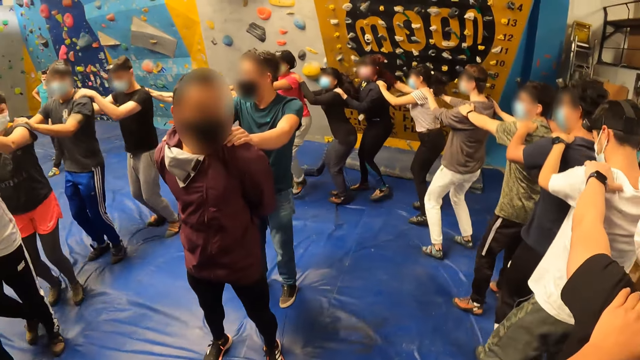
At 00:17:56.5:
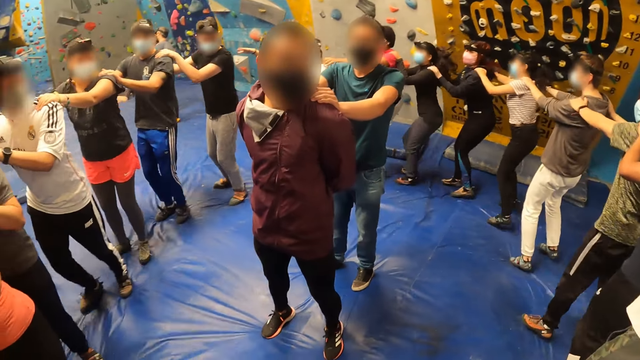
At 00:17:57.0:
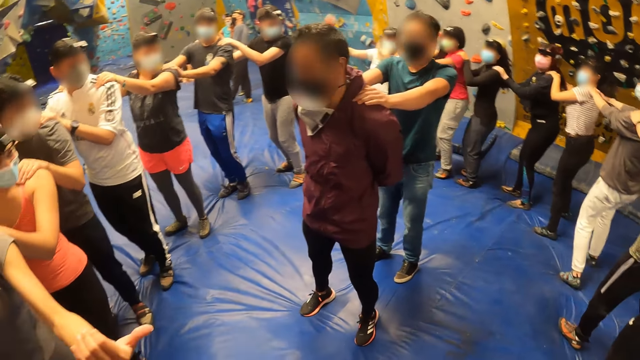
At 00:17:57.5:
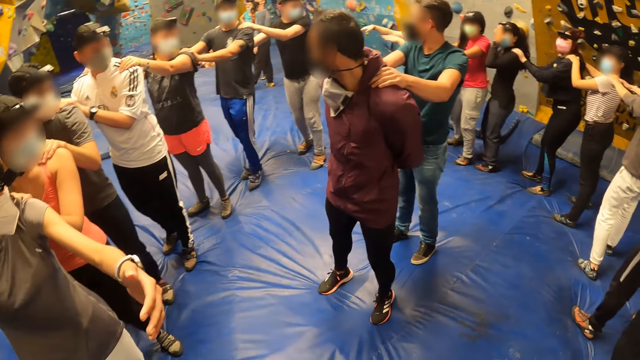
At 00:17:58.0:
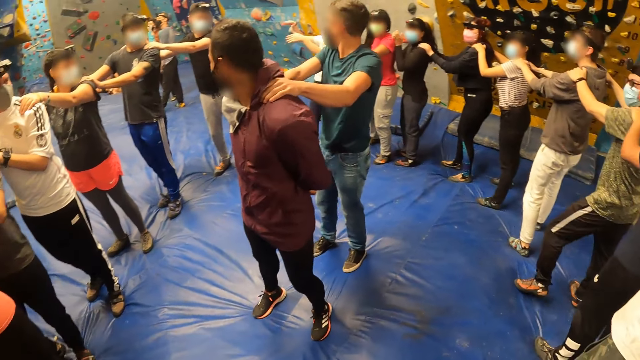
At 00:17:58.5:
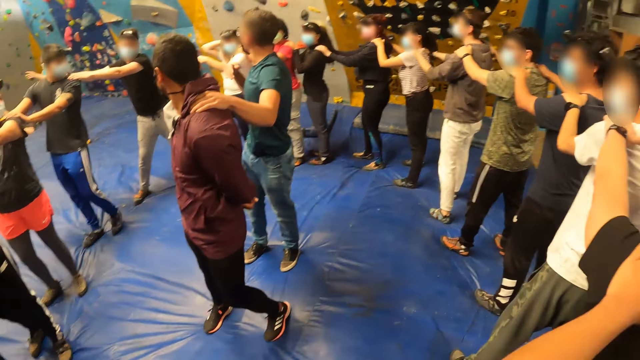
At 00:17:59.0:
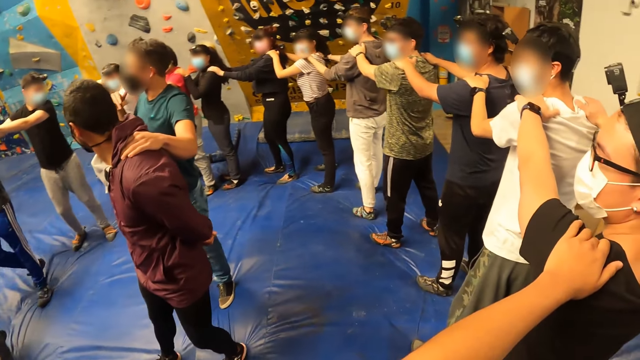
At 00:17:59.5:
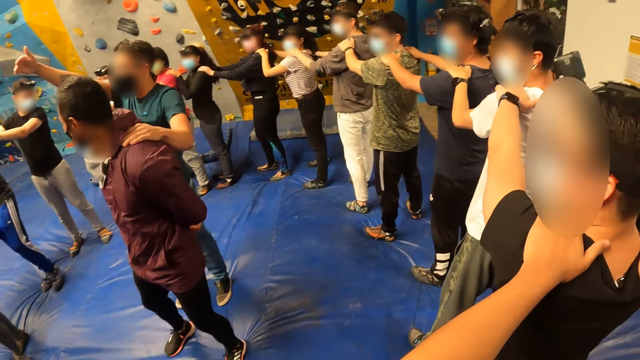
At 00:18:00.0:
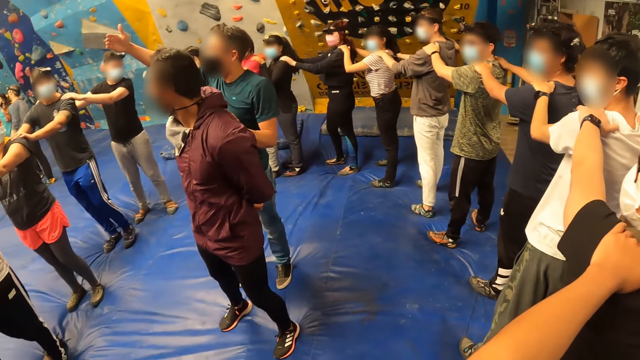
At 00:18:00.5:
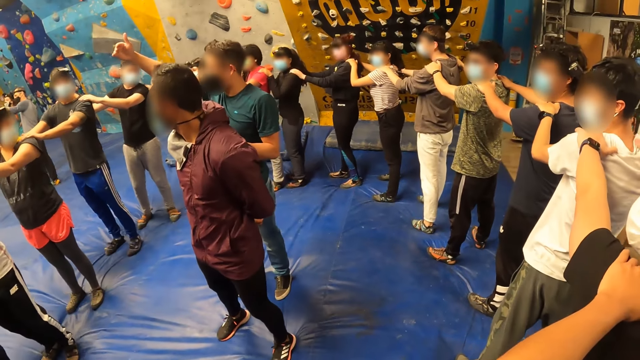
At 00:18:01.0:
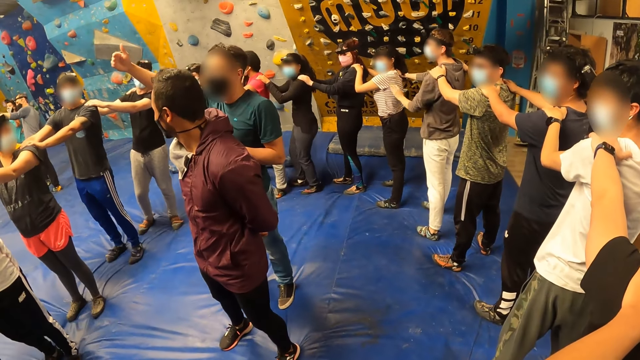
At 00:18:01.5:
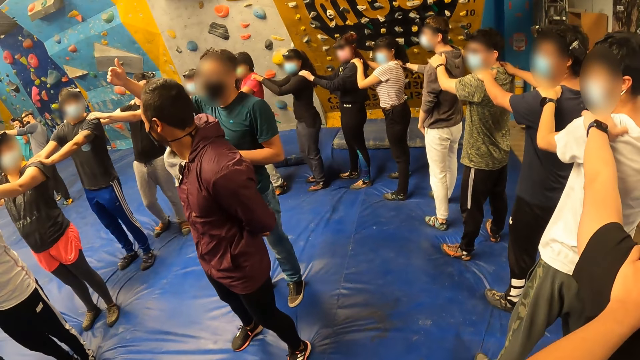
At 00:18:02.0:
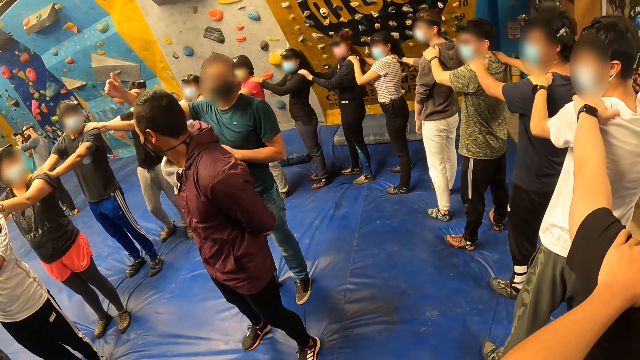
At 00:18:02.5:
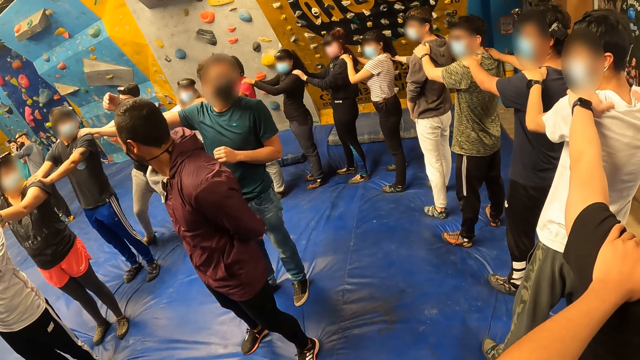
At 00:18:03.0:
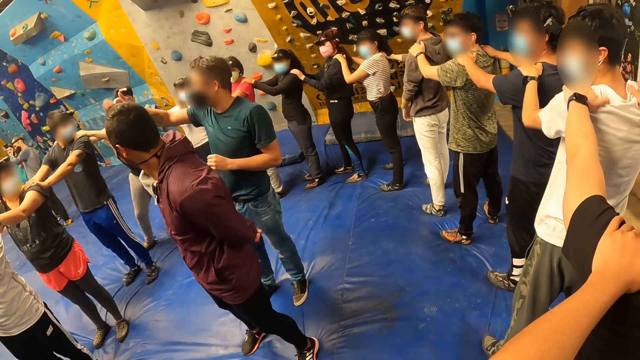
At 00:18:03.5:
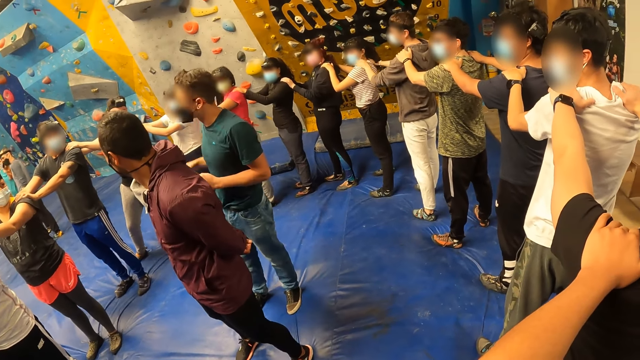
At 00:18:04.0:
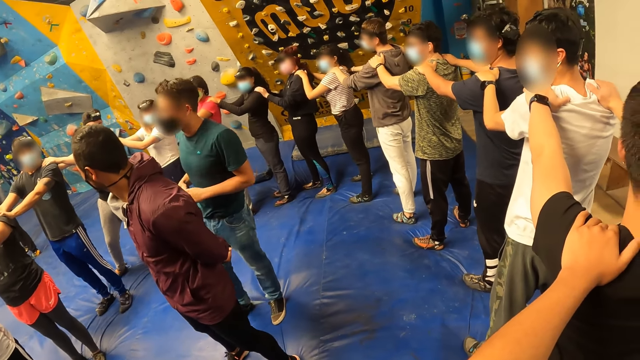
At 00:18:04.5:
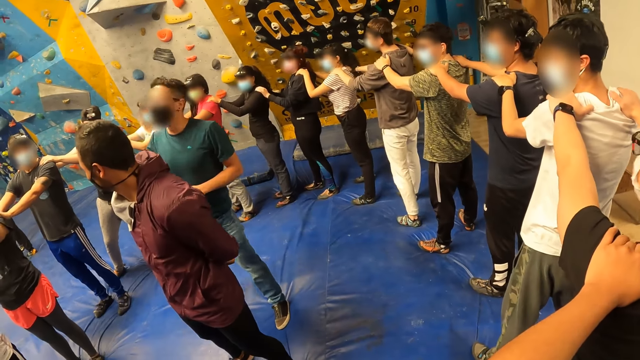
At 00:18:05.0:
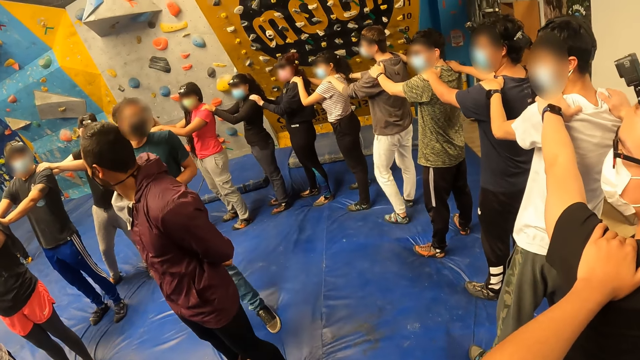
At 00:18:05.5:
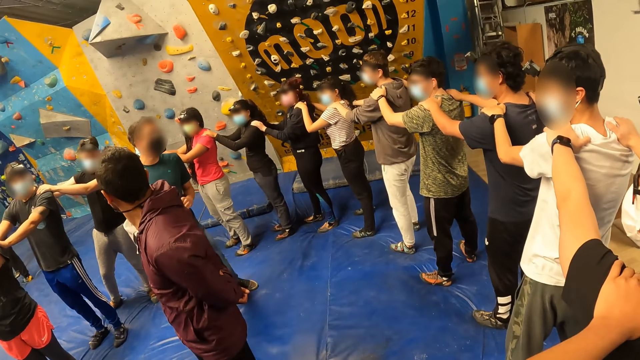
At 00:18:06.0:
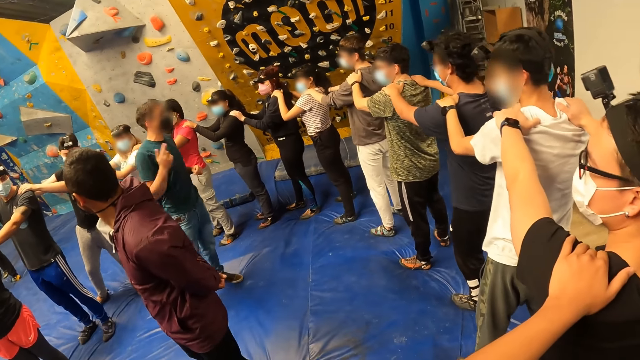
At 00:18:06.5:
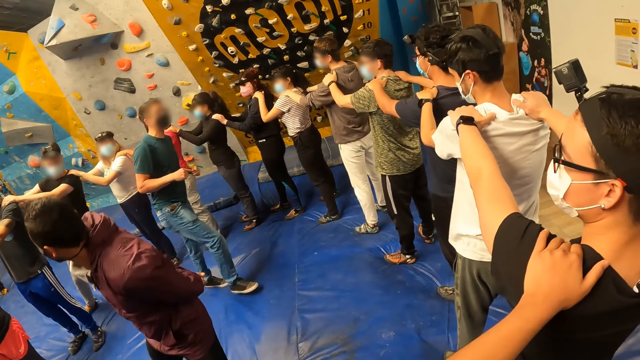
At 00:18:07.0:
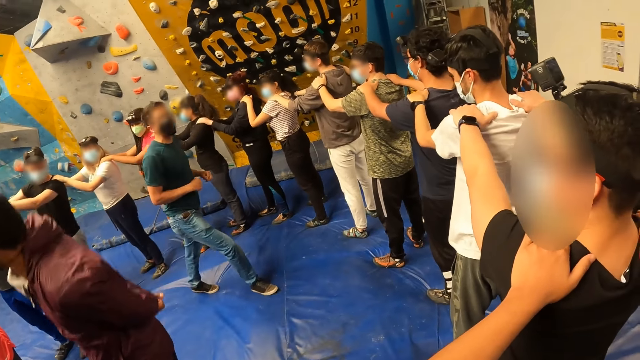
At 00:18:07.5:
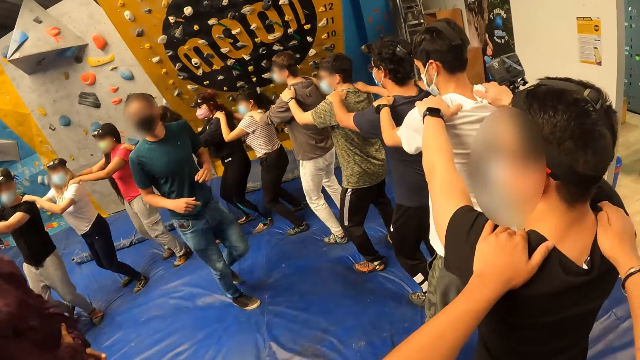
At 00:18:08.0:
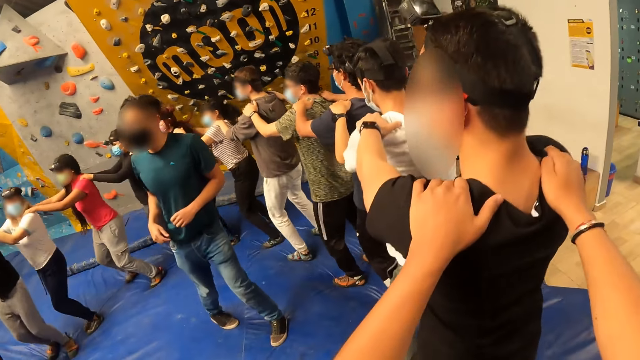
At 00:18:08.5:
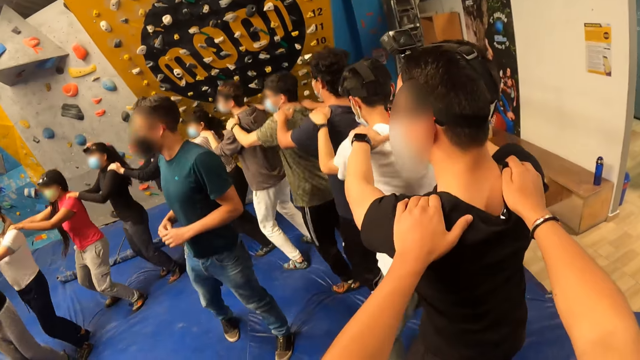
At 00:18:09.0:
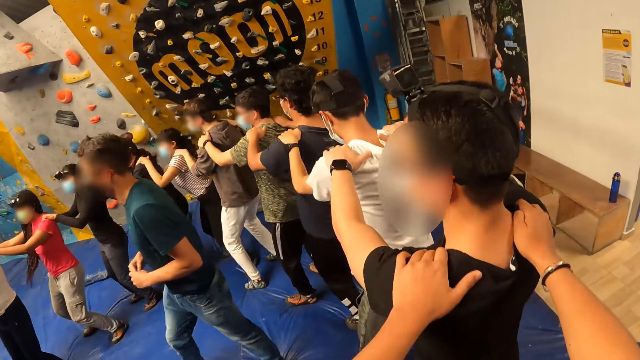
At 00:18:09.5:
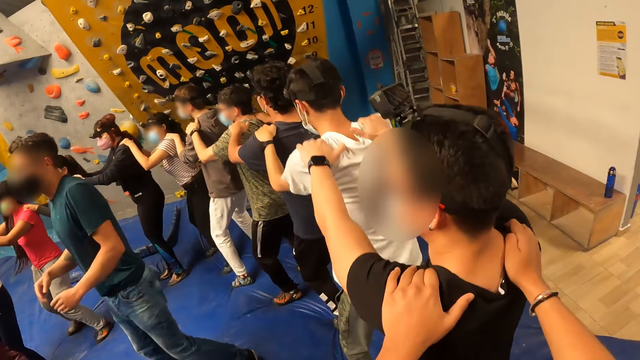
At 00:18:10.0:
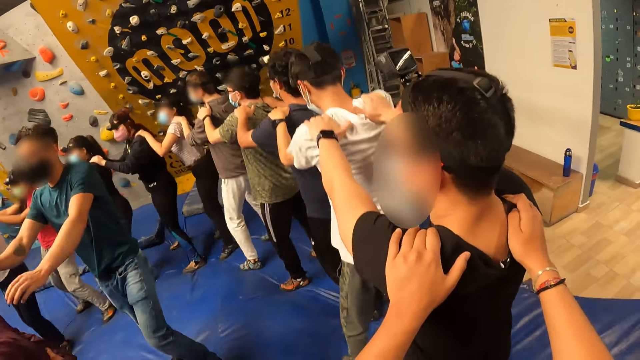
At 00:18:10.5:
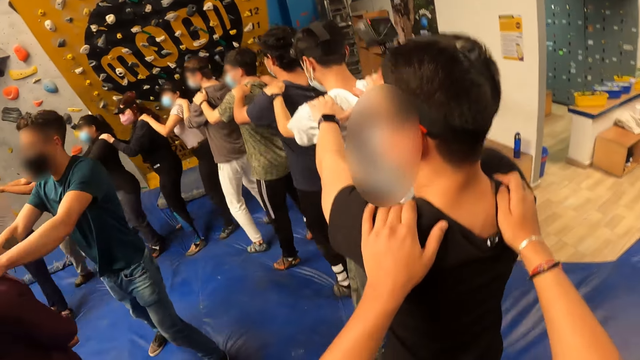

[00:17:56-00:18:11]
A man moves a hand. The man lifts up the hand. The man drops the hand. The camera wearer moves a bit. They move around. The man jumps.

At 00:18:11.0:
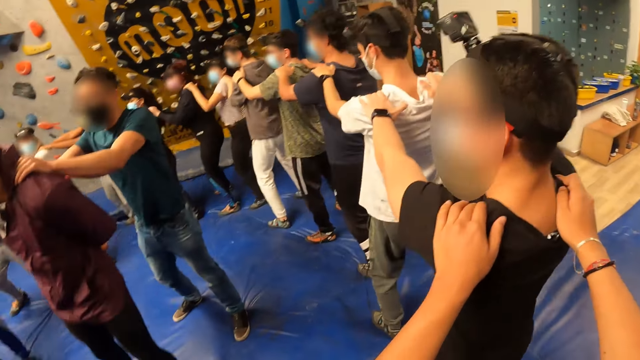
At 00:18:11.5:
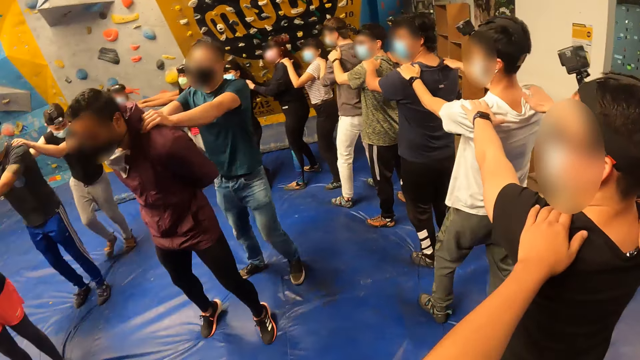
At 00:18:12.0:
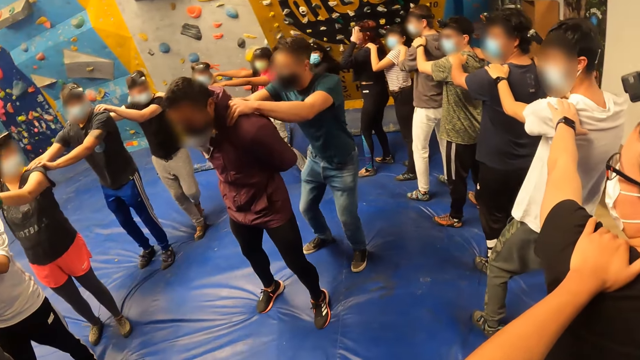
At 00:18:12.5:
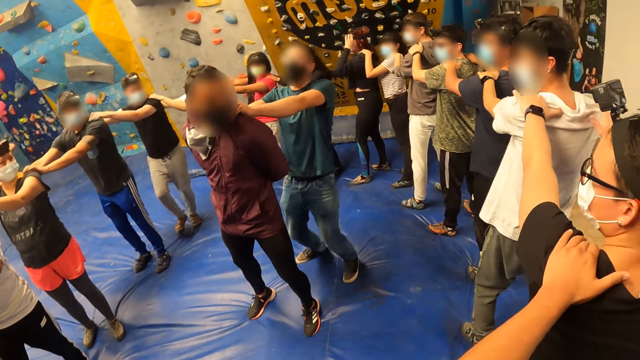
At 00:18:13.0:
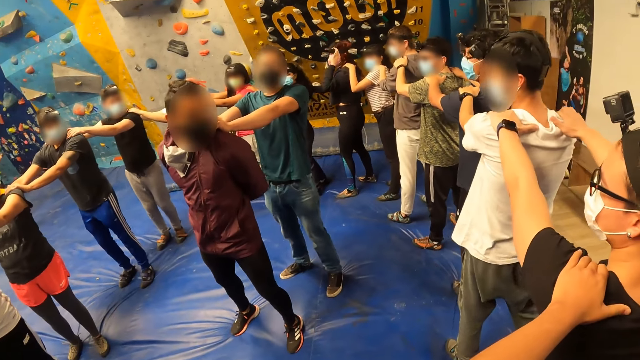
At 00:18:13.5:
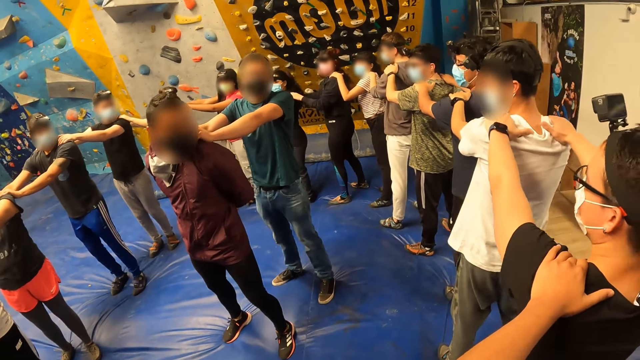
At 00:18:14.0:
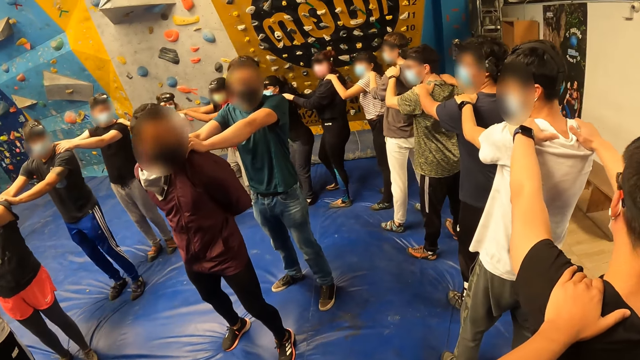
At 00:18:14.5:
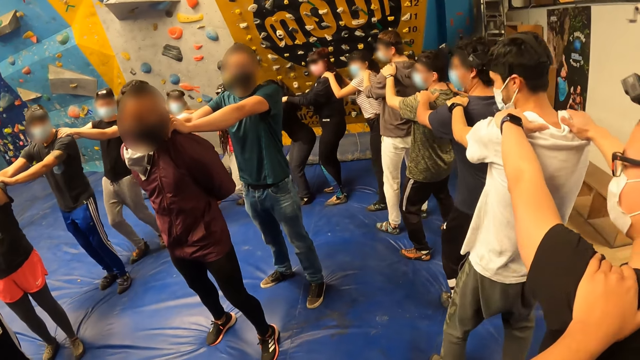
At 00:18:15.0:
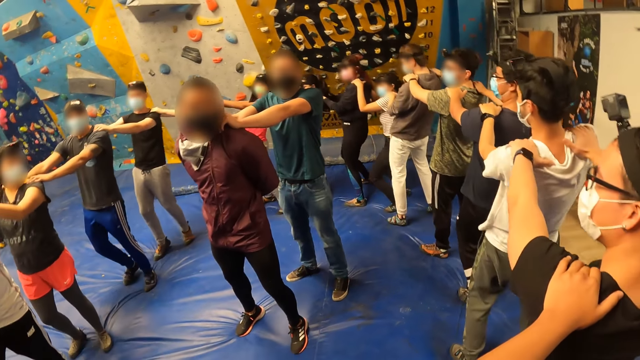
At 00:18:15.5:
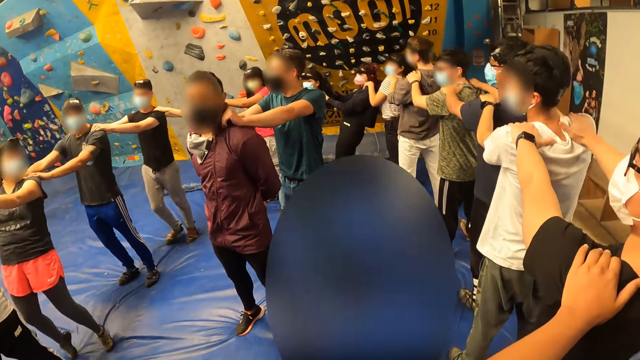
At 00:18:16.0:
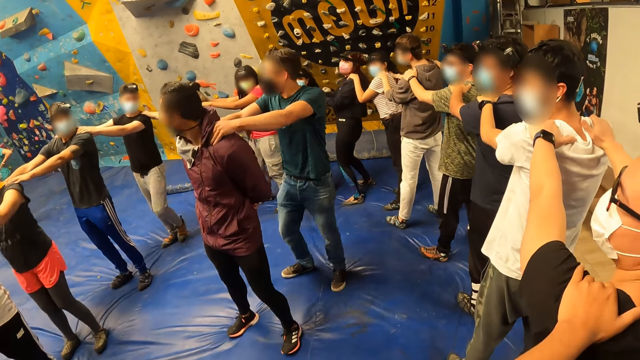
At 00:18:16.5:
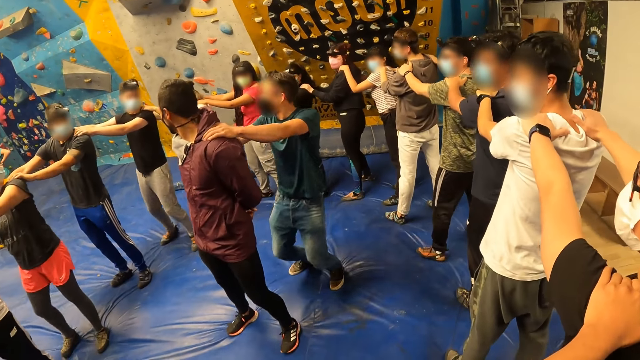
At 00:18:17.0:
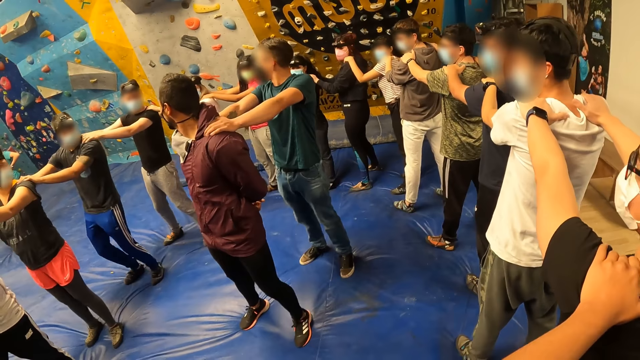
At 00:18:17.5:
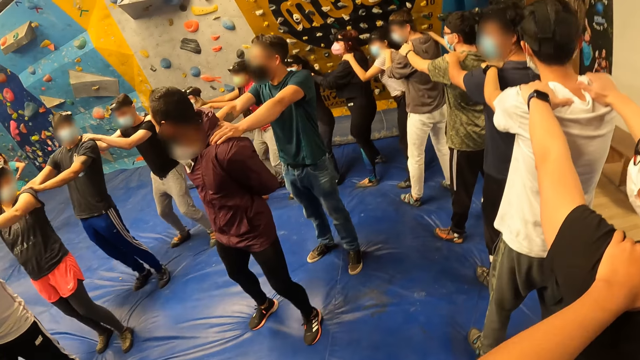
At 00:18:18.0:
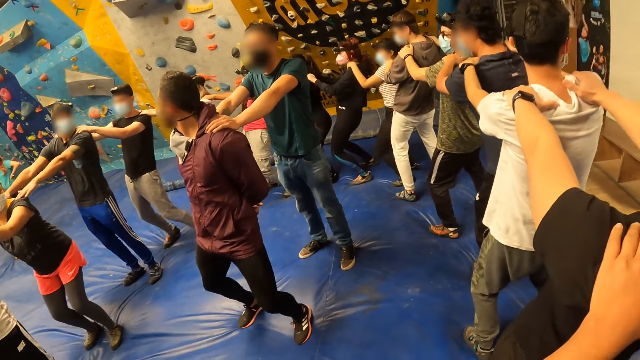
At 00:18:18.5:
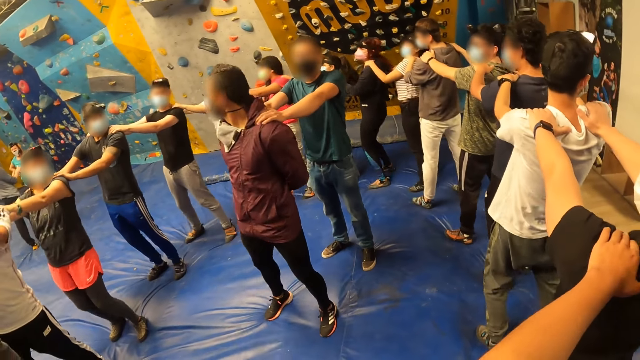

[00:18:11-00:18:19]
A man holds another man with both hands on the back. The first man moves. The camera wearer exercises.
